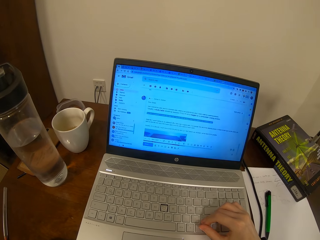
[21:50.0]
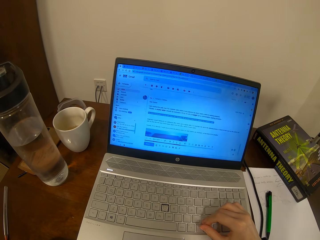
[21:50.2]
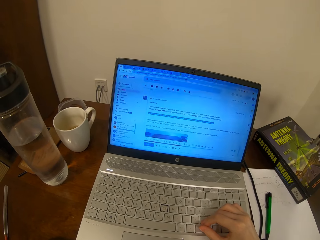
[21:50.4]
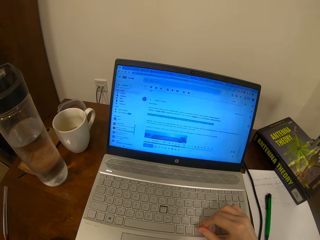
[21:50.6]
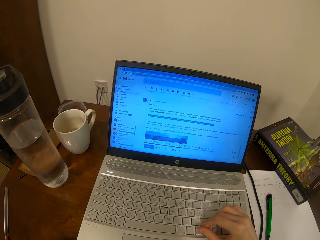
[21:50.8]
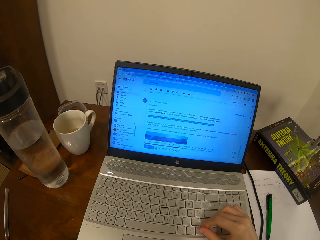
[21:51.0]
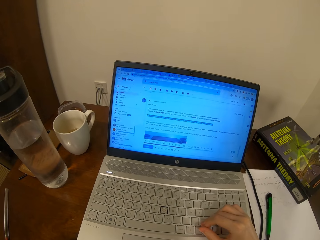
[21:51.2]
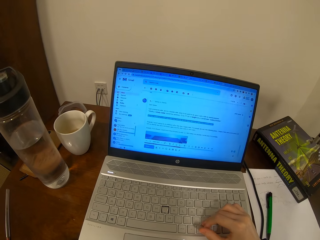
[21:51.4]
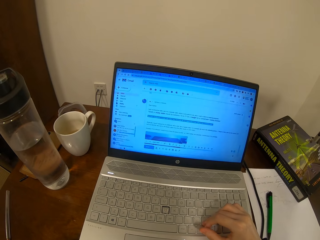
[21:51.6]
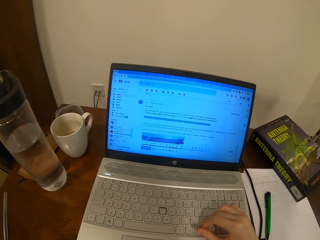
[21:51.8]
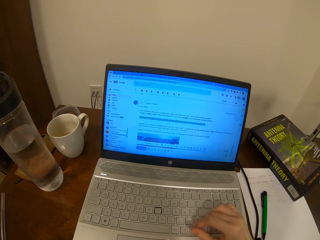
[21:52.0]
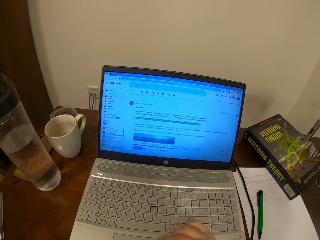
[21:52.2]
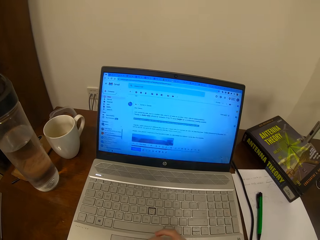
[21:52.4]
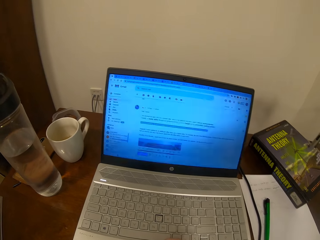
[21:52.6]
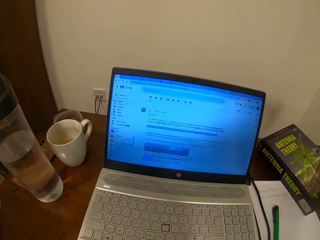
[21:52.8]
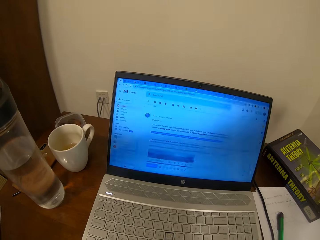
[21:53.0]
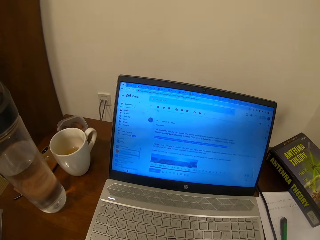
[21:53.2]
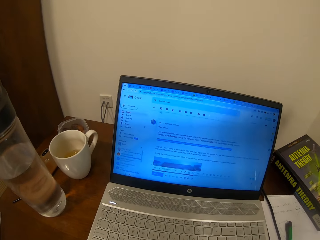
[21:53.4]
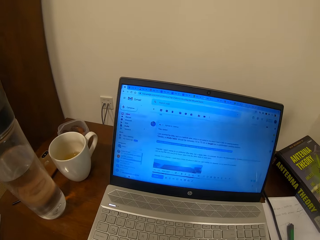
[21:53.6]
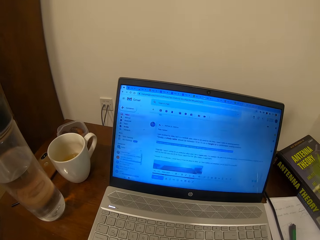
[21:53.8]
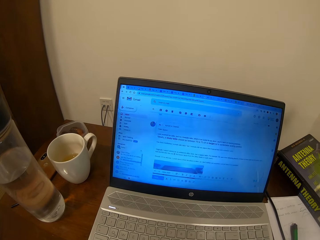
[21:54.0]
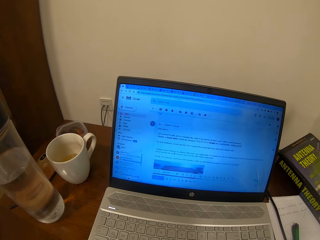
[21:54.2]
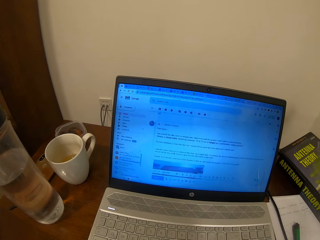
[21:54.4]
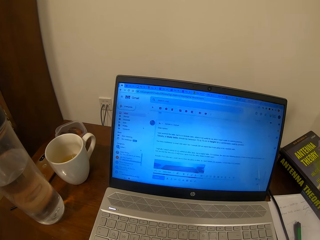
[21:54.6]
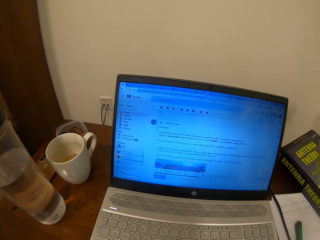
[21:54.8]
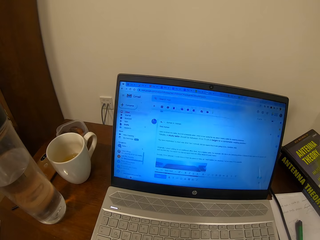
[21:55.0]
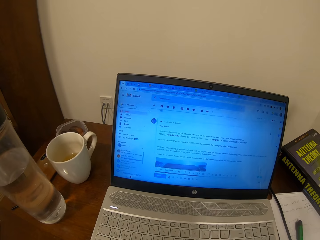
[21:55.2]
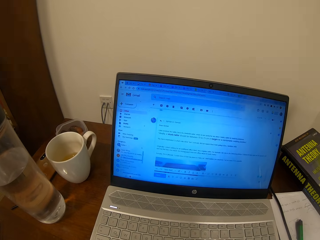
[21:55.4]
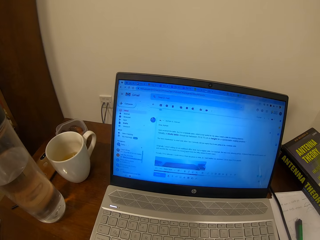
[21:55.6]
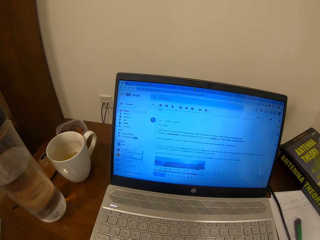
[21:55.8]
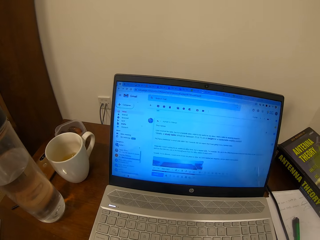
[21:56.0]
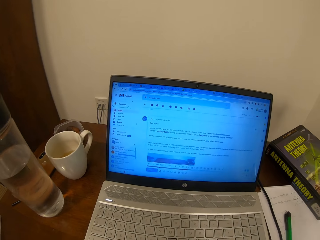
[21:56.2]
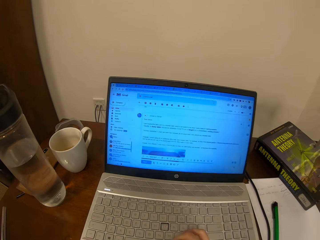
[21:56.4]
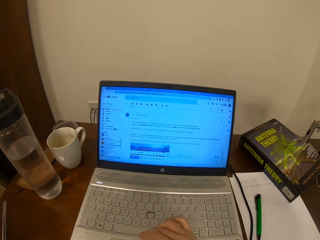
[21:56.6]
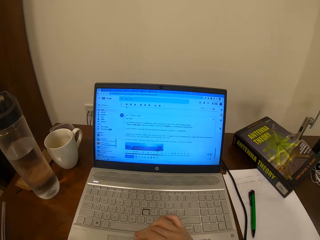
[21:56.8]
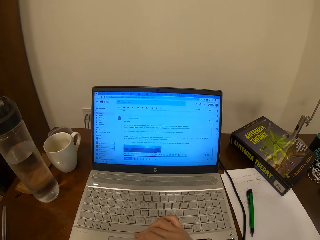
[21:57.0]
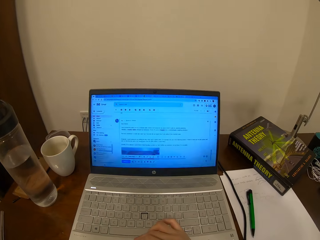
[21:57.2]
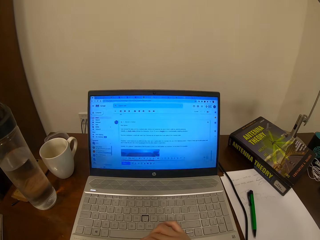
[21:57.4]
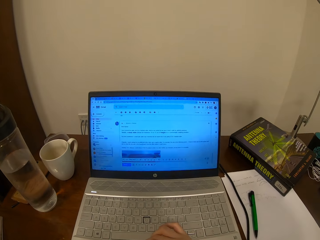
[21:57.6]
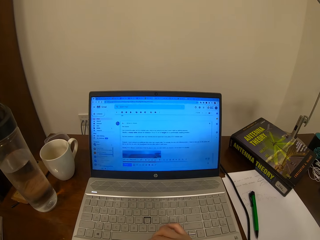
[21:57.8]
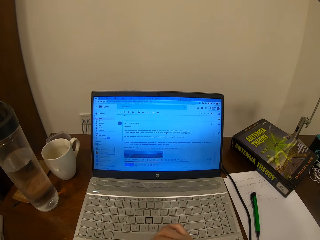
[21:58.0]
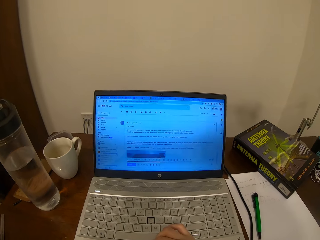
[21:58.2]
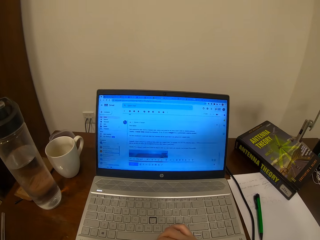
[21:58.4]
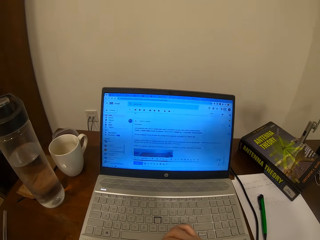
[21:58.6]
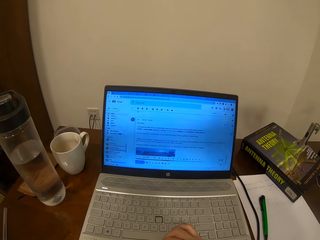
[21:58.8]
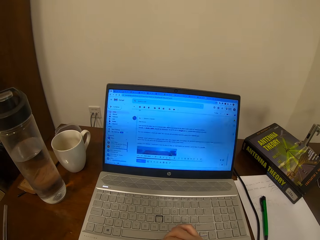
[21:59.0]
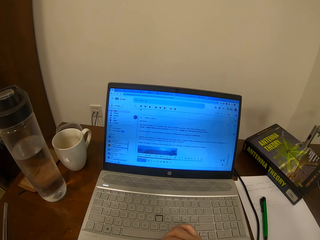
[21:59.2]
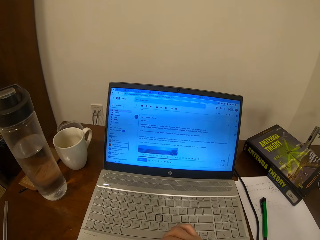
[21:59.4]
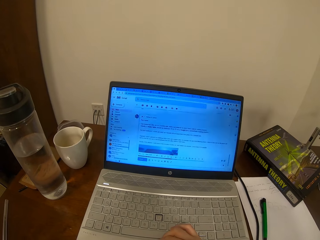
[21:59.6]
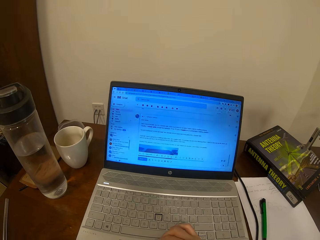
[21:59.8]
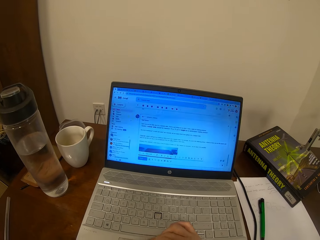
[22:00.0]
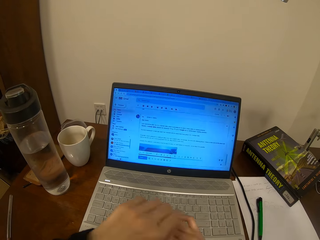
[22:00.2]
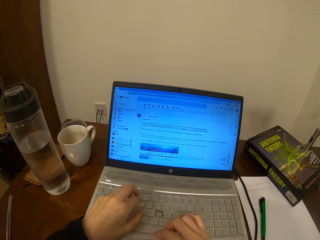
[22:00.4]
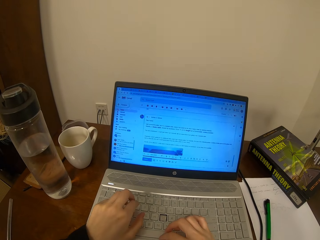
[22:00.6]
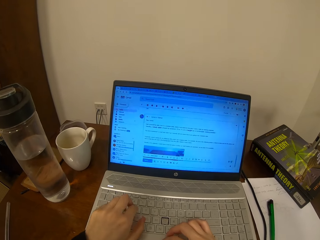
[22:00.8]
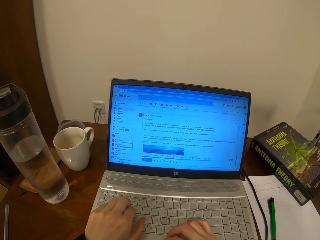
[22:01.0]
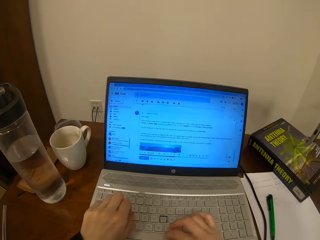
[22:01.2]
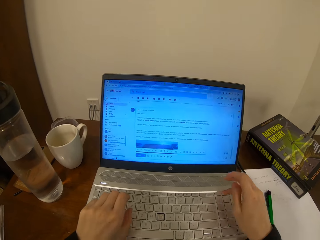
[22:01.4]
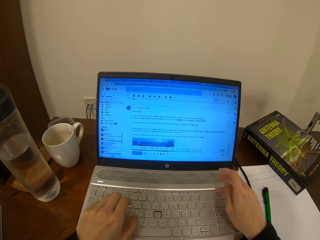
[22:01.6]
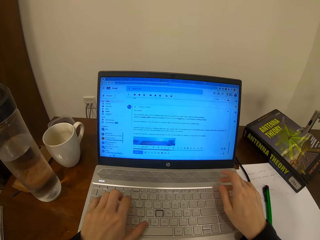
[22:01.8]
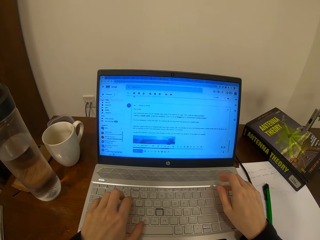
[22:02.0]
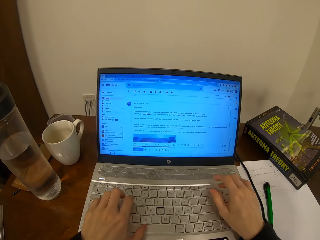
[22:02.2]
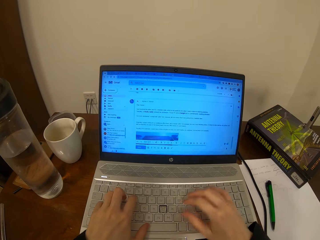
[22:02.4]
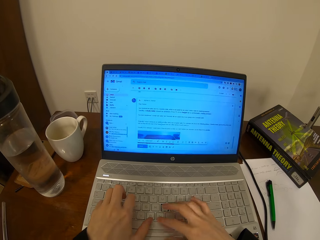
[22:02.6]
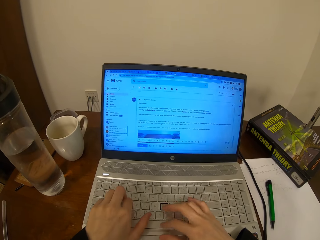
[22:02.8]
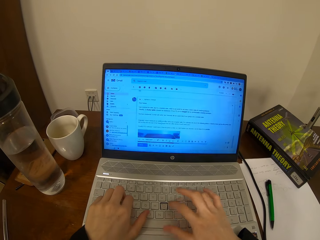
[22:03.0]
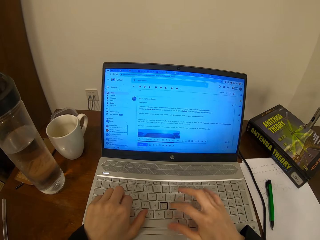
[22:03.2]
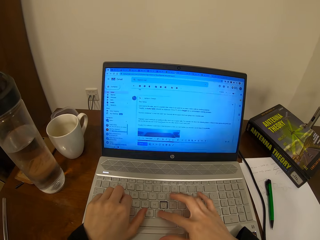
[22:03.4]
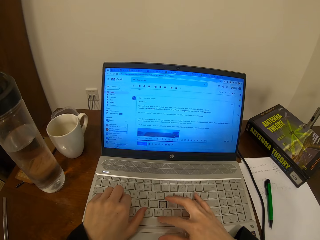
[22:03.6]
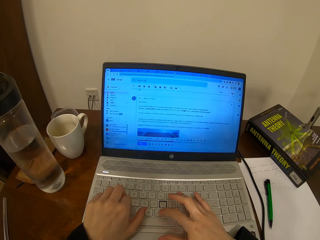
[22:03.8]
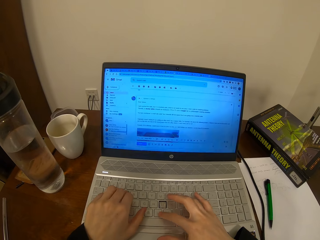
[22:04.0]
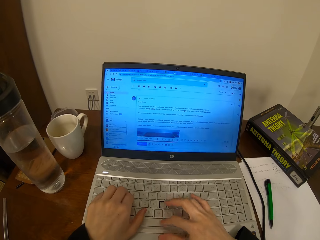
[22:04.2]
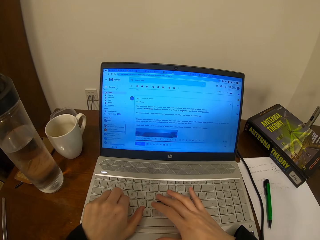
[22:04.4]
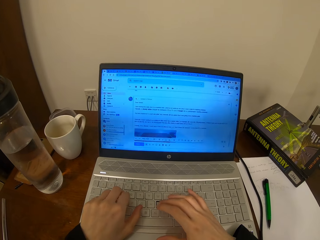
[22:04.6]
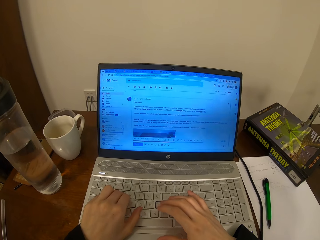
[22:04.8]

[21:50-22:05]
The camera wearer types on the laptop keyboard with both hands.

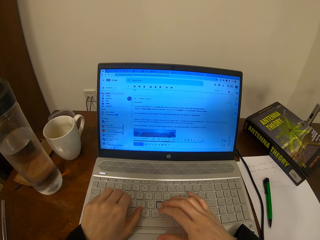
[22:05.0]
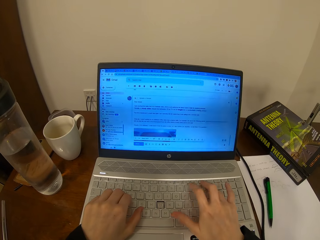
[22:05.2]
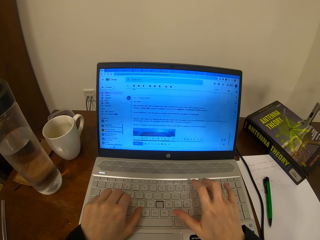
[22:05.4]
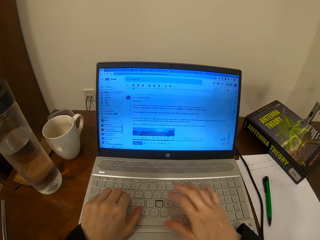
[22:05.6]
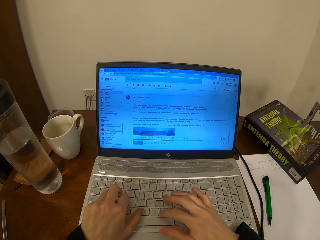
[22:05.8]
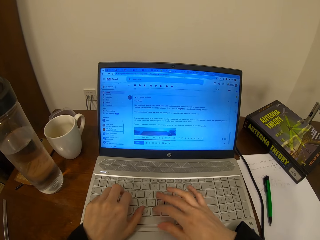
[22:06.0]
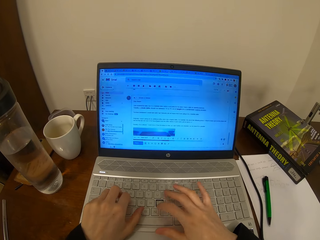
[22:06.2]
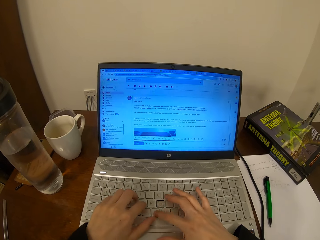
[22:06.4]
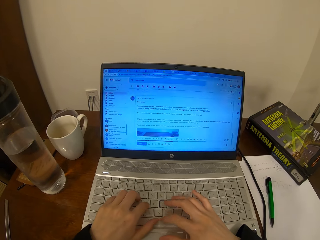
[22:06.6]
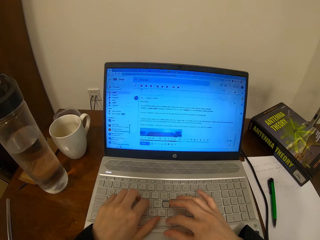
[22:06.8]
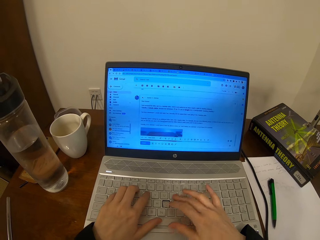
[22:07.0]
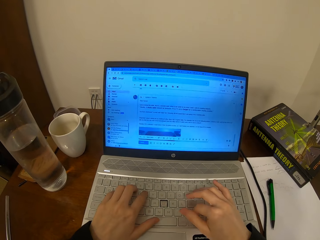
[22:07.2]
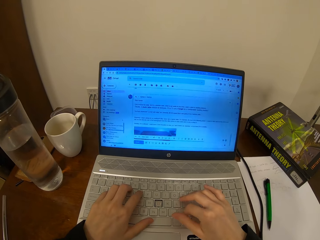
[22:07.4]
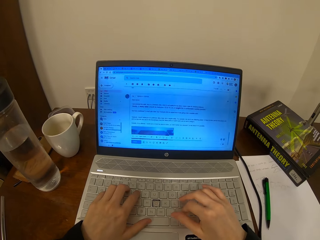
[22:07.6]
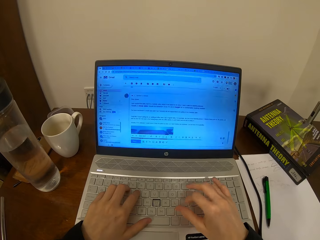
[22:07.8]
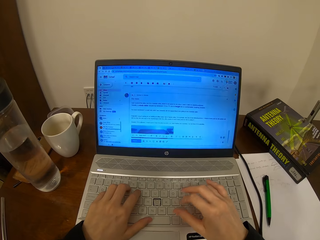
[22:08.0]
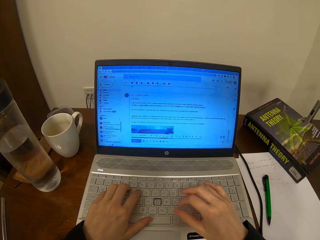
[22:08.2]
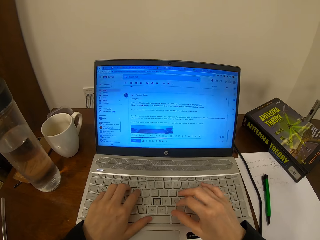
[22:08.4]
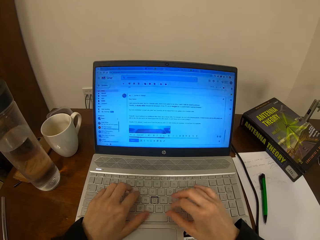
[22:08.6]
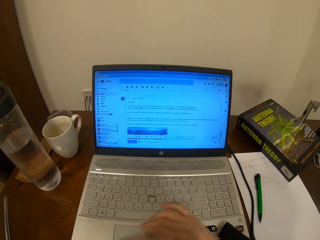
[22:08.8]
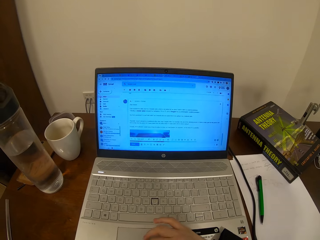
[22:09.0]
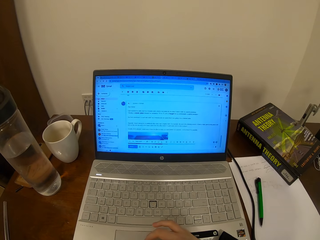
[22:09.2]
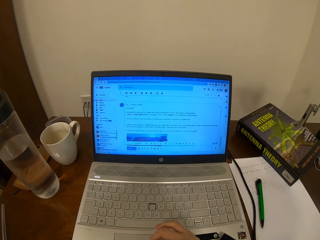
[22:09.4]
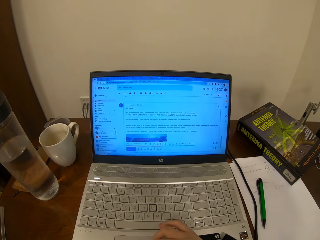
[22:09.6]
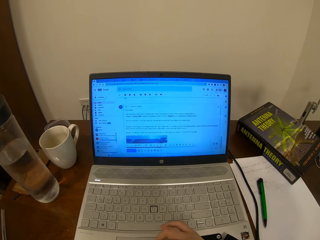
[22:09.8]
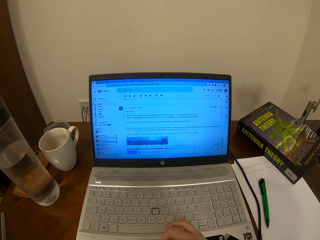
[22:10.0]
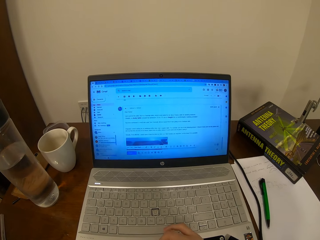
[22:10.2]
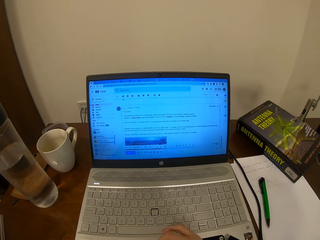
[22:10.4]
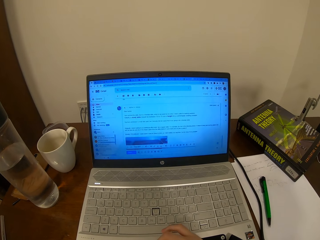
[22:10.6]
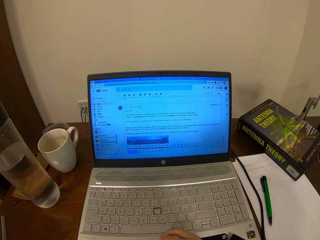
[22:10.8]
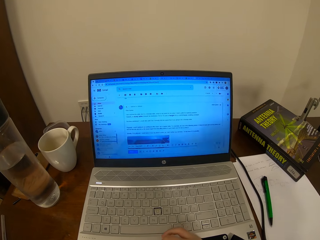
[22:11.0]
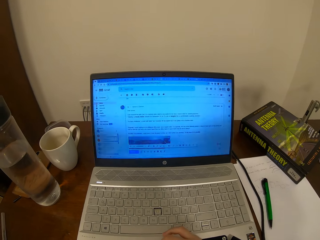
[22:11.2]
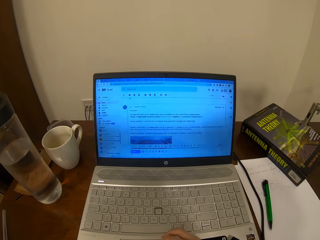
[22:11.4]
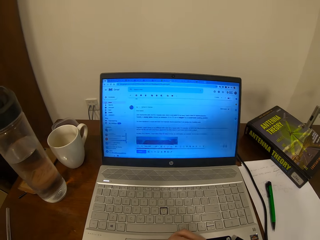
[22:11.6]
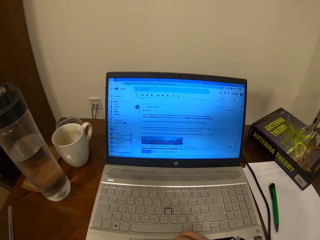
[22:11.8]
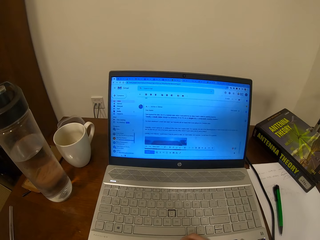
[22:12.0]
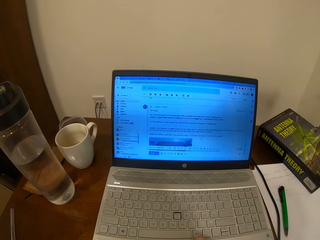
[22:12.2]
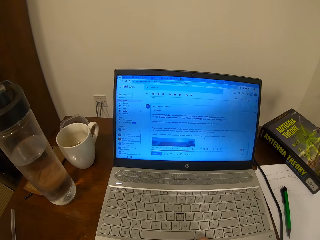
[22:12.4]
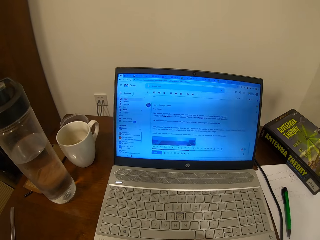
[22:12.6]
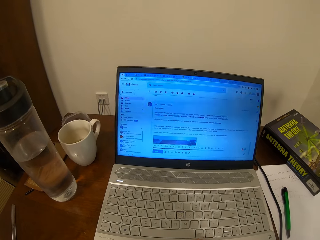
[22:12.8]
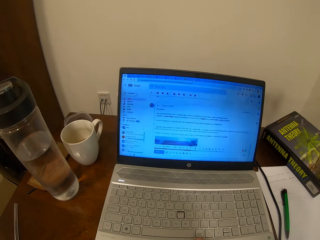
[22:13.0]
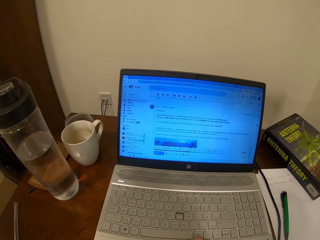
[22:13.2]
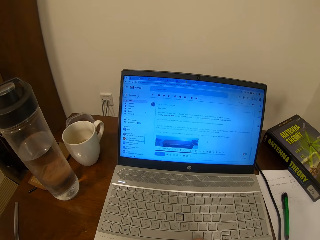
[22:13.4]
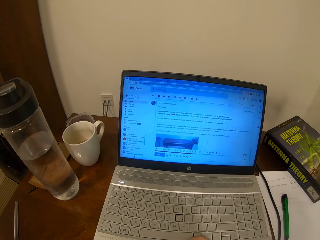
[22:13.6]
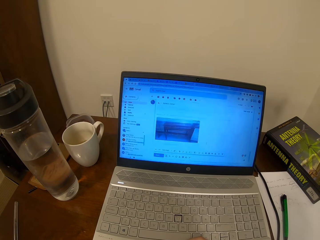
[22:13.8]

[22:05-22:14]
The camera wearer touches a mouse pad with the right hand.
